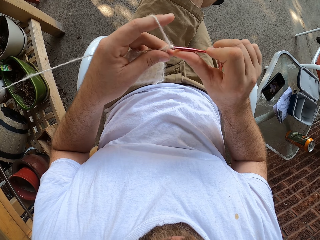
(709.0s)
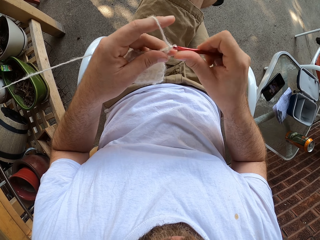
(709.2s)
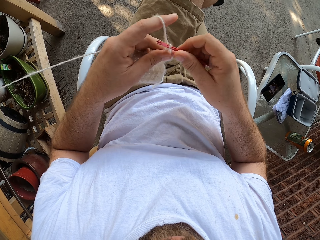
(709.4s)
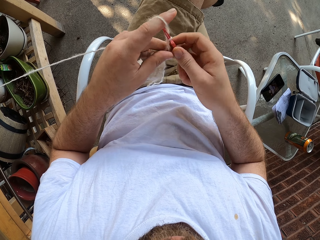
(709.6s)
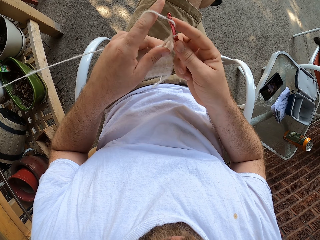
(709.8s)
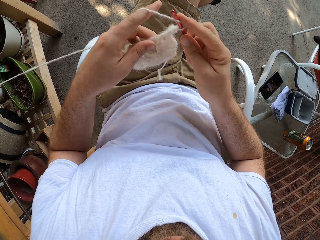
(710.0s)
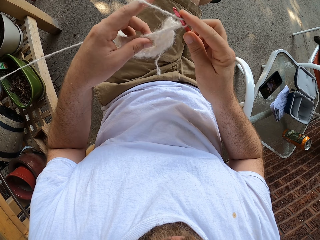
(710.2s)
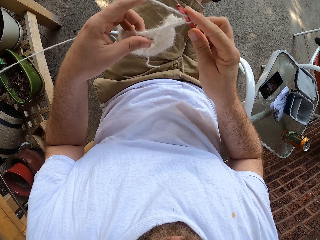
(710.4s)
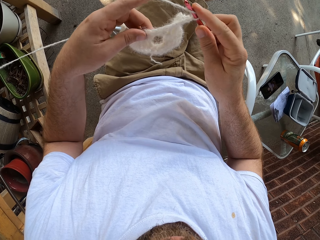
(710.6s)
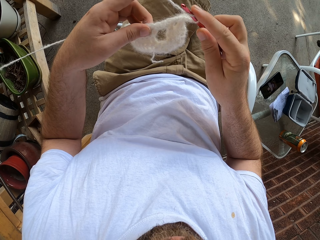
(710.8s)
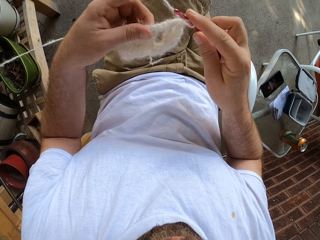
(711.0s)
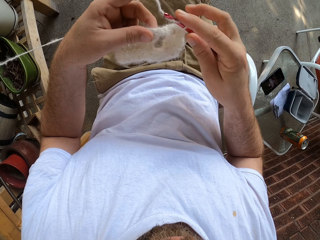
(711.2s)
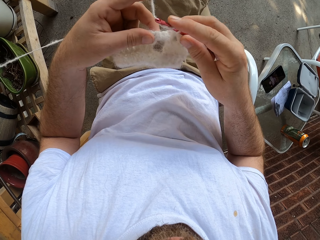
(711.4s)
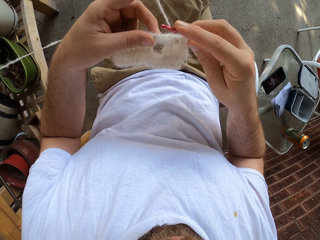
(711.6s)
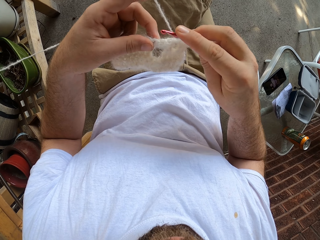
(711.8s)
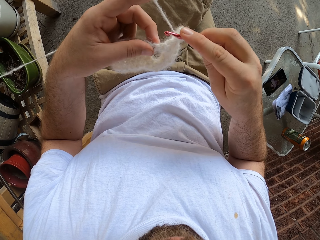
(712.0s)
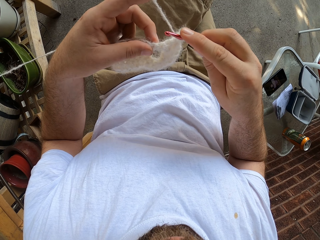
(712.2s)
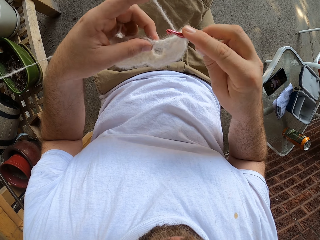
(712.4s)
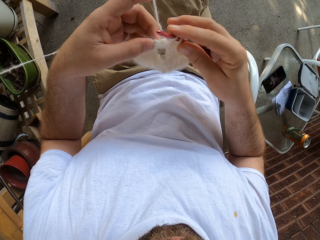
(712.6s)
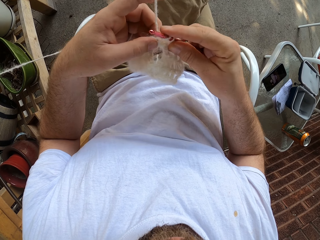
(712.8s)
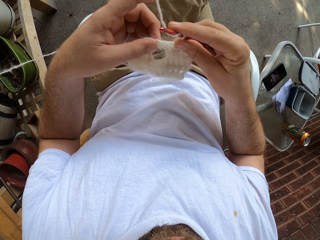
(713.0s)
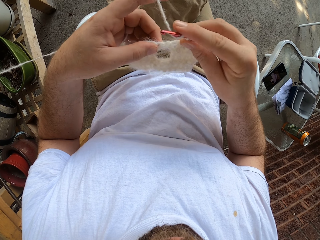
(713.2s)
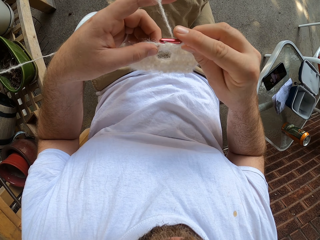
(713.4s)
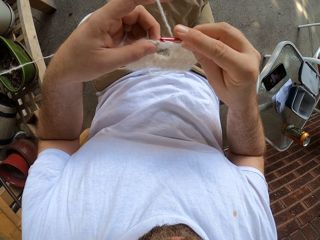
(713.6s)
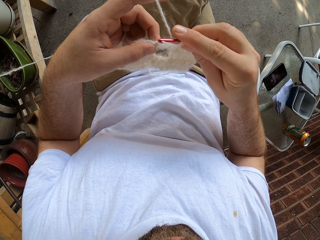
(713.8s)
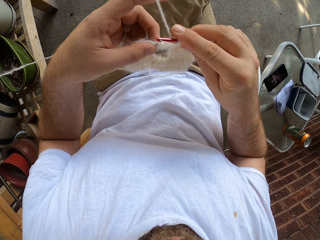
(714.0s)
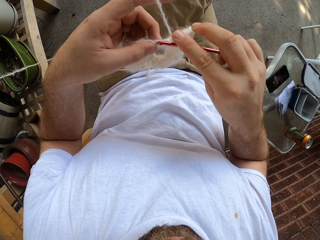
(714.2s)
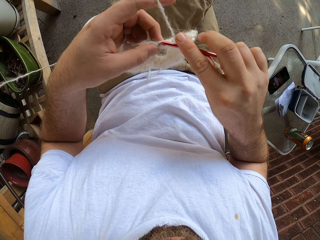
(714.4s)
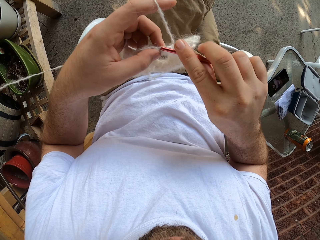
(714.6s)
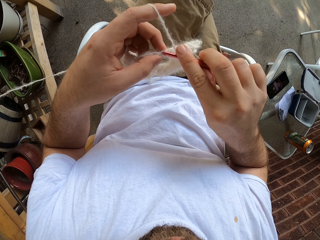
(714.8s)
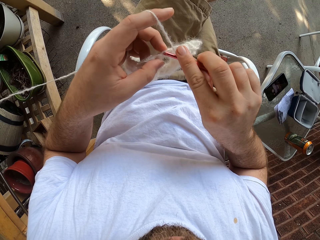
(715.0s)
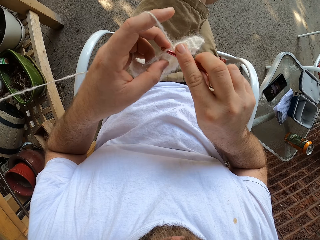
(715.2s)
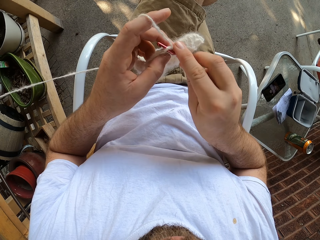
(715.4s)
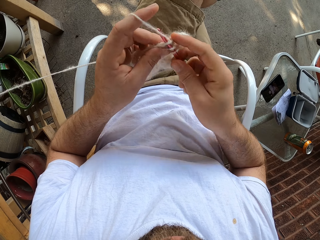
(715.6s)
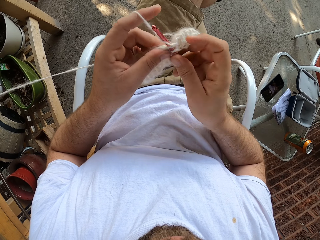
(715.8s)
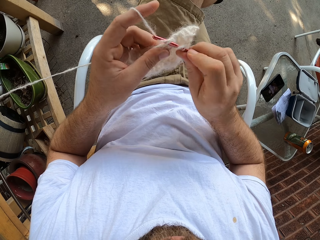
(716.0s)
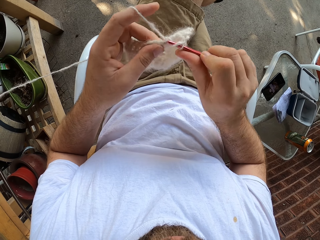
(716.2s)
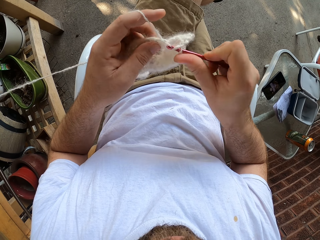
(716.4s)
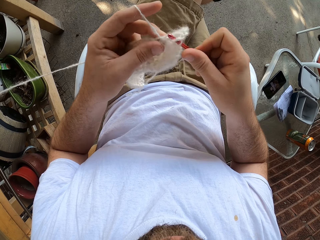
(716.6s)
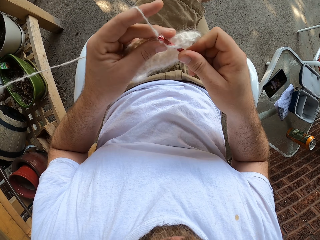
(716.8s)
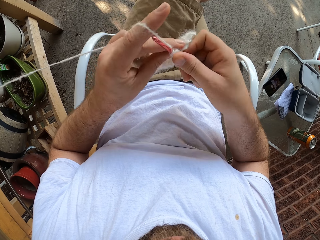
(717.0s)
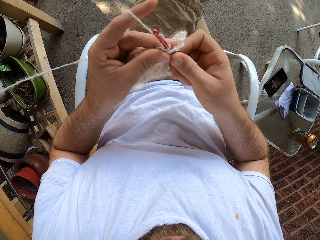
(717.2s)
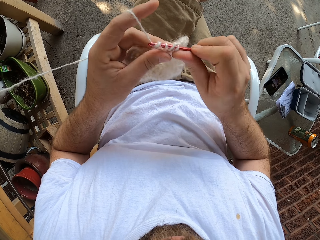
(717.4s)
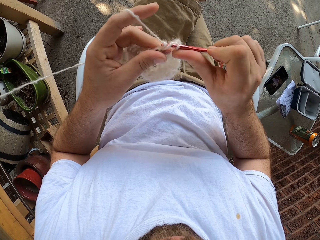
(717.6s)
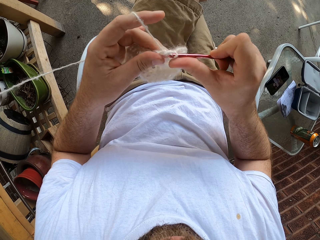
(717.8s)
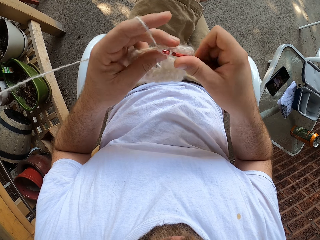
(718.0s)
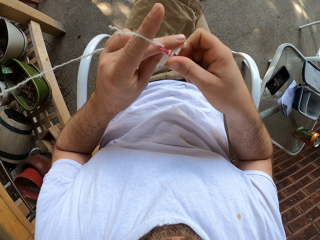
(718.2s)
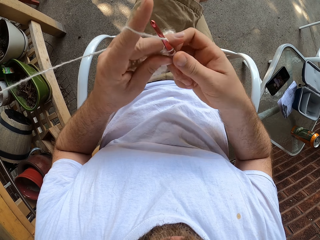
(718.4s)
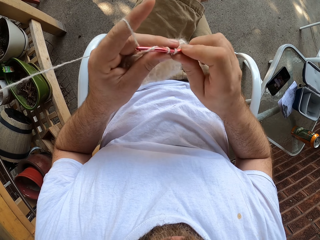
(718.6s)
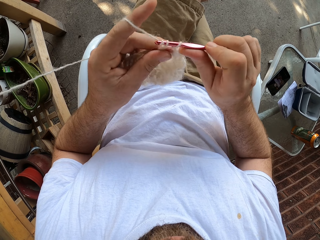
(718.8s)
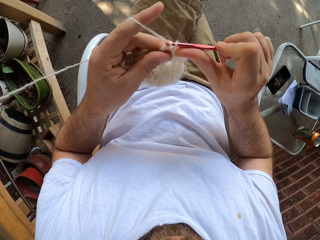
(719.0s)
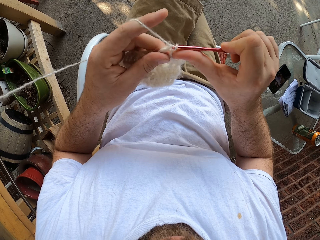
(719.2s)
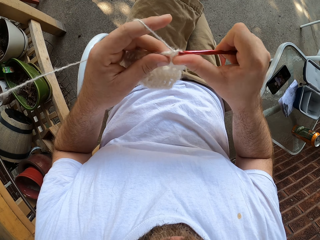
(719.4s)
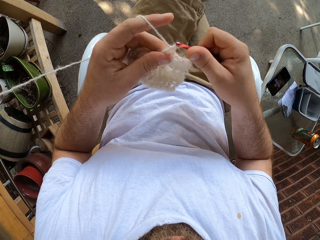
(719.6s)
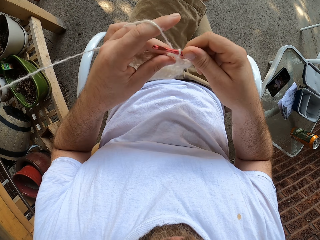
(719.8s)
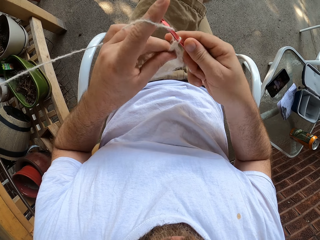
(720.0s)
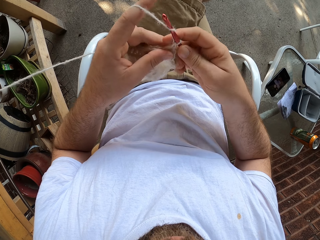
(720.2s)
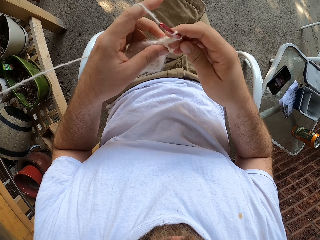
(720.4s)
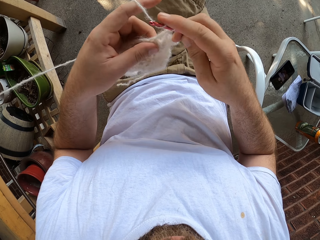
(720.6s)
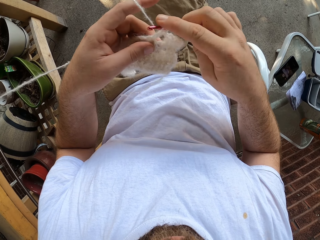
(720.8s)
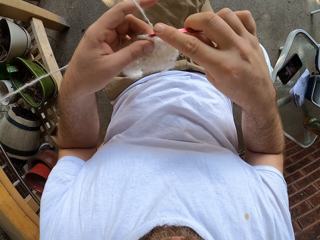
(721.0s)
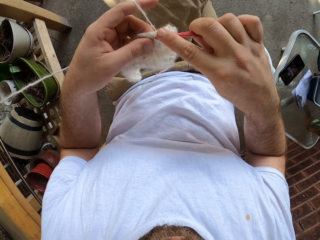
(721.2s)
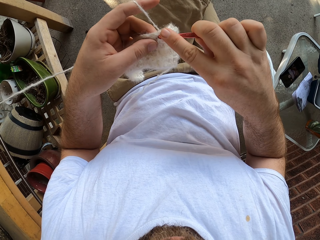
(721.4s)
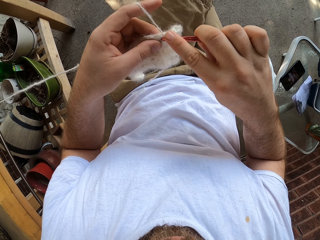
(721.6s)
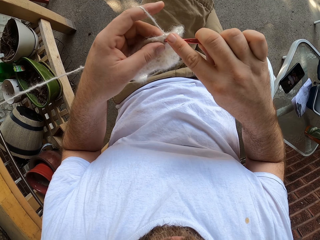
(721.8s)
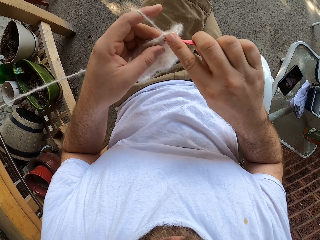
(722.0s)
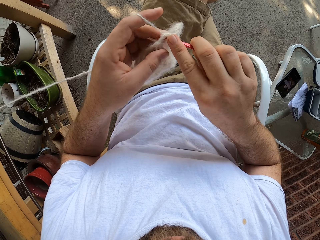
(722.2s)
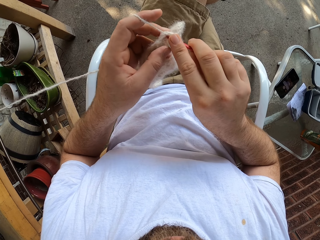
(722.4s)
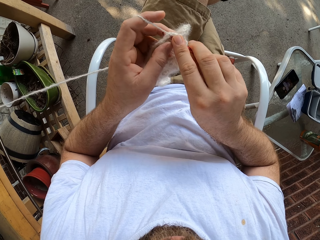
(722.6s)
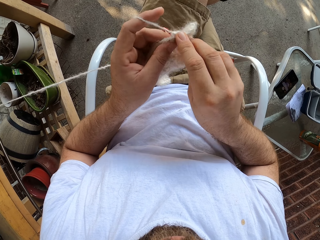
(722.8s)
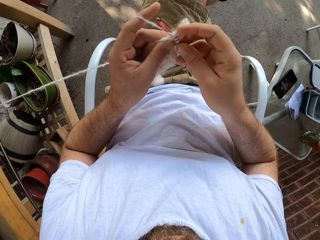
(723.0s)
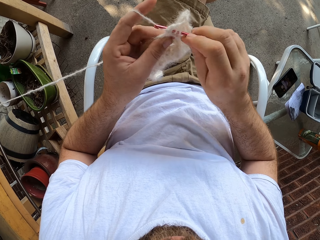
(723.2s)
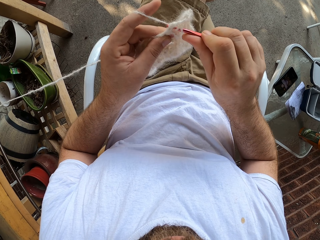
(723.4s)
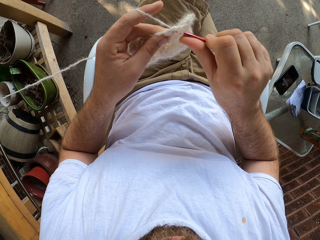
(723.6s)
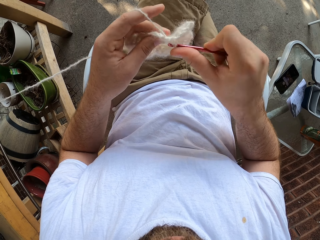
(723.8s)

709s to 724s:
The camera wearer knits a fabric with a crochet needle. They roll a thread on the crochet needle. They hold the fabric with both hands. They knit the fabric with the crochet needle. They roll the thread on the crochet needle. They knit the fabric with the crochet needle. They roll the thread on the crochet needle. They knit the fabric with the crochet needle.

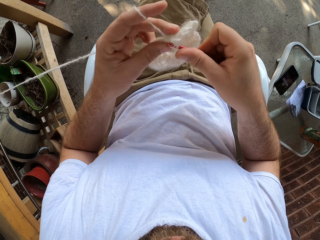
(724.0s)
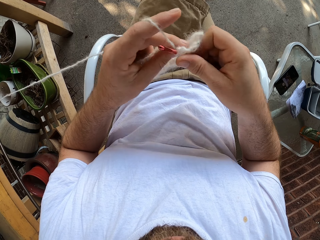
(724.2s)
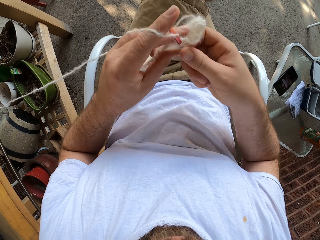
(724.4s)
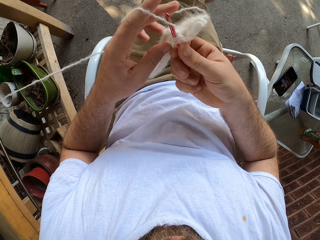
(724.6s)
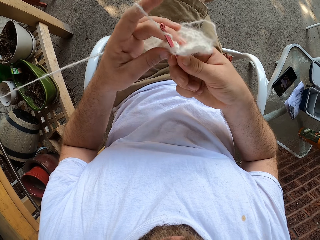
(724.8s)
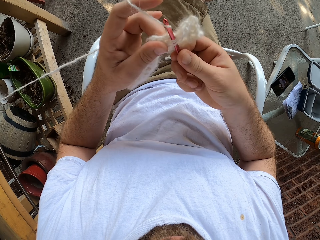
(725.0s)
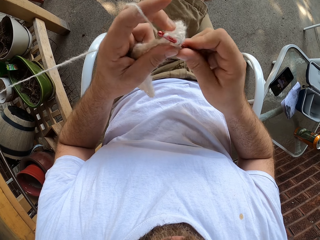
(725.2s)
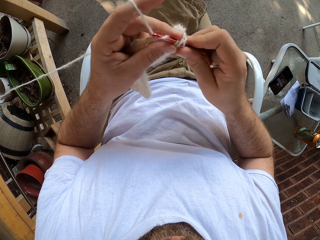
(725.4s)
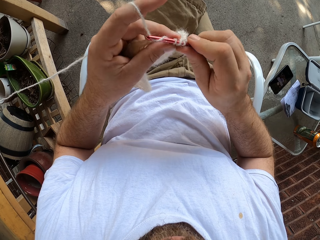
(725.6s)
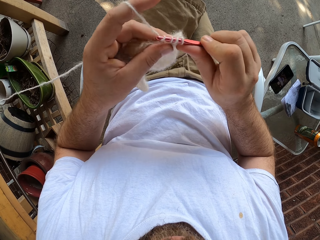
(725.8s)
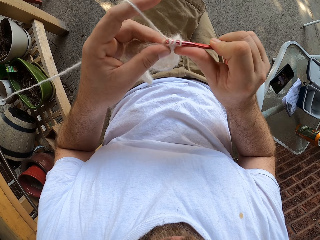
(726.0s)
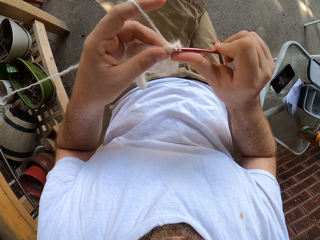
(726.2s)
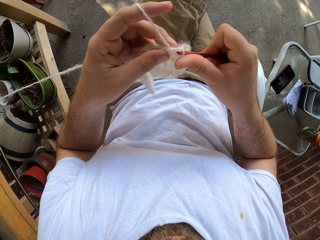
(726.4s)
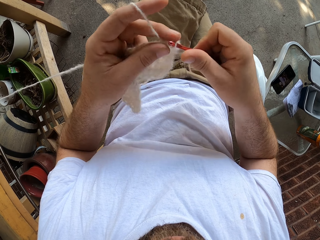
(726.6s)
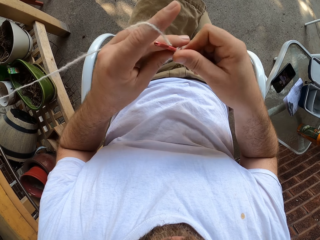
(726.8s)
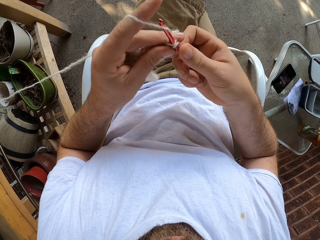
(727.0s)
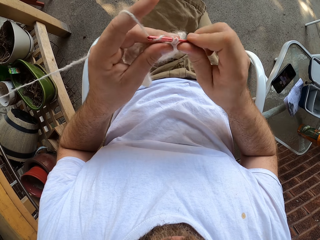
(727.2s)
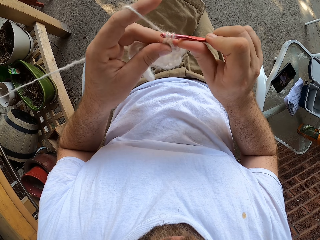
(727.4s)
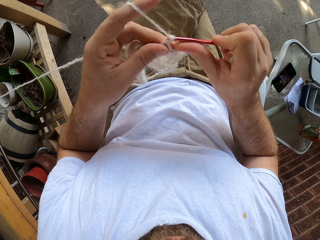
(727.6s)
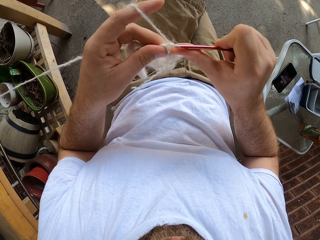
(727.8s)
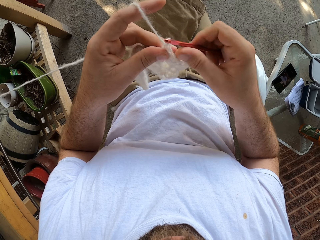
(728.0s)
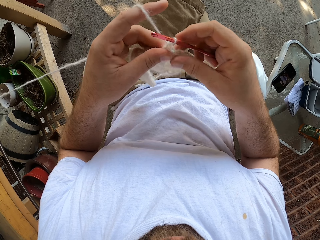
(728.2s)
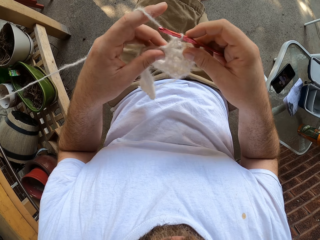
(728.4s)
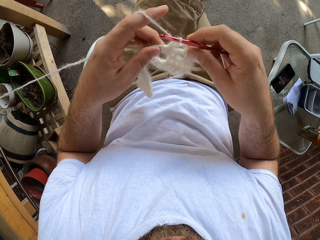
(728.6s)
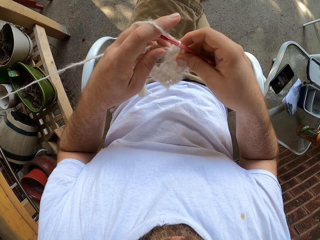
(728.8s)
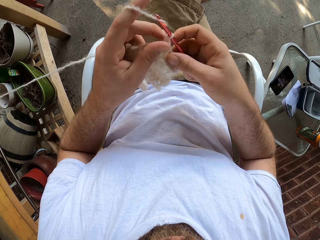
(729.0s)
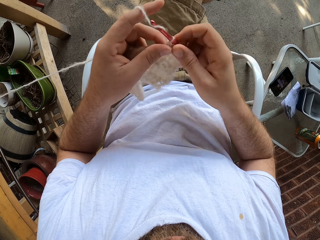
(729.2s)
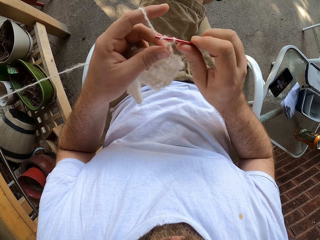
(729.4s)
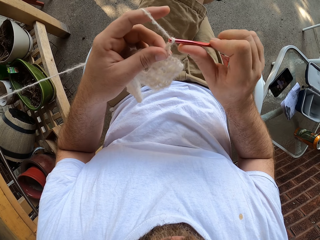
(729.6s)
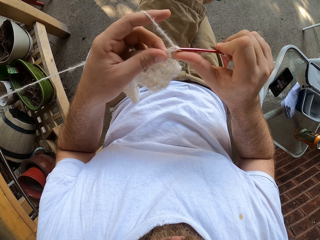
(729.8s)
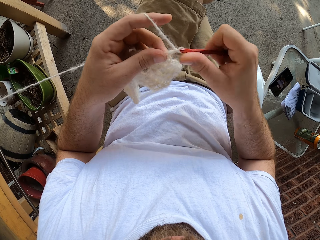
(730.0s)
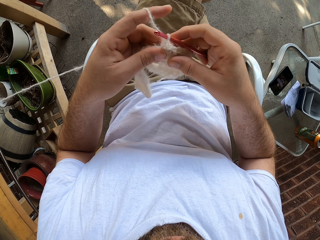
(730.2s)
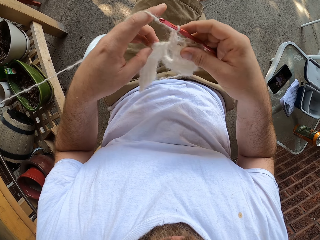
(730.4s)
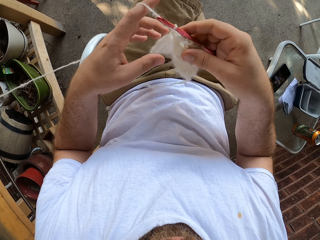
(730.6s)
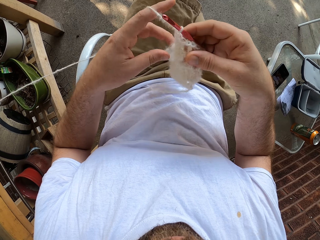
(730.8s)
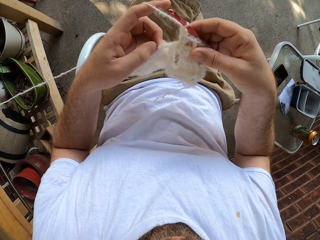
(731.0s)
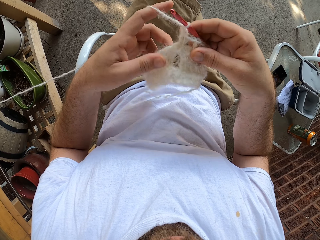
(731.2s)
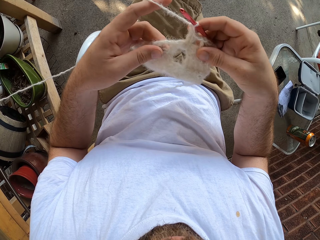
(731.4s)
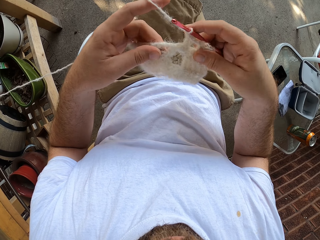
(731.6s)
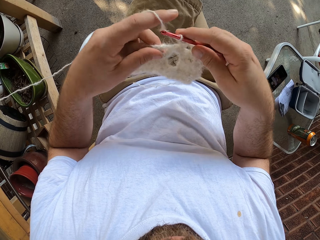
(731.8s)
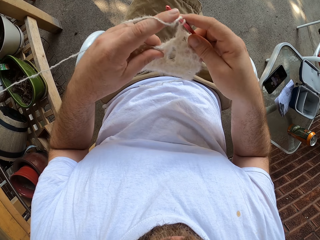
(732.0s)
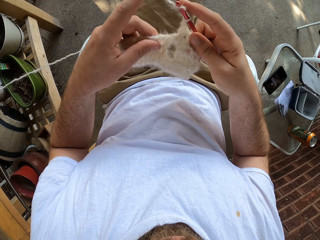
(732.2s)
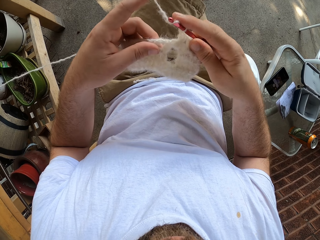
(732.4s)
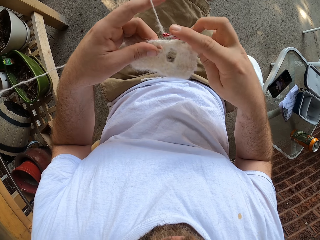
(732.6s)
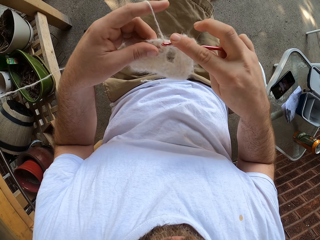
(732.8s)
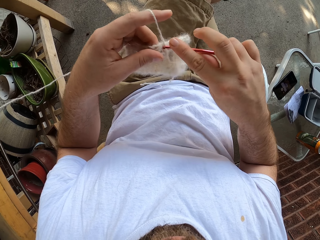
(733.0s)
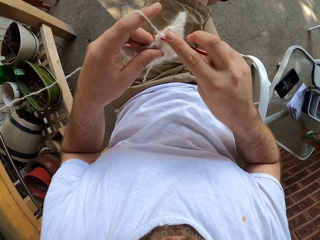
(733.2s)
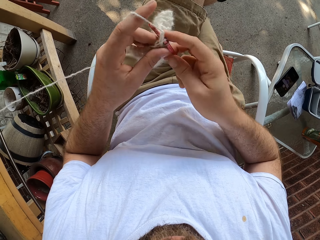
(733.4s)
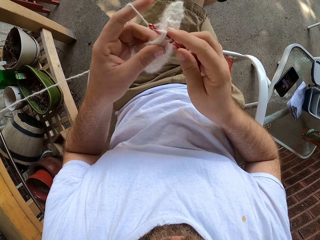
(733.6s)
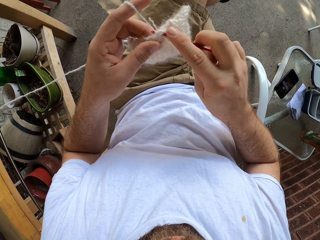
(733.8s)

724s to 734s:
The camera wearer rolls a thread on a crochet needle. They knit a fabric with the crochet needle. They roll the thread on the crochet needle. They knit the fabric with the crochet needle. They hold the fabric with both hands. They roll the thread on the crochet needle. They knit the fabric with the crochet needle. They hold the fabric with both hands. They roll the thread on the crochet needle. They knit the fabric with the crochet needle.
